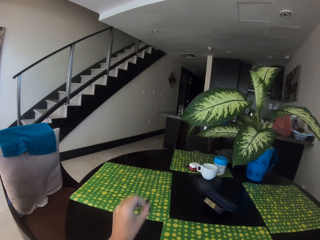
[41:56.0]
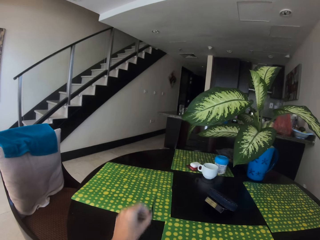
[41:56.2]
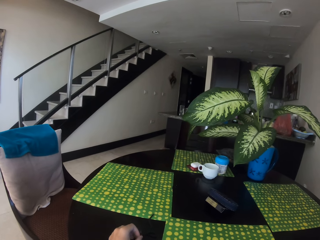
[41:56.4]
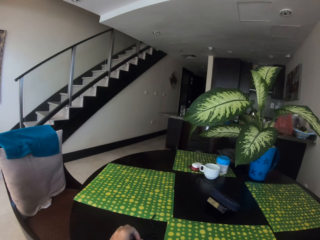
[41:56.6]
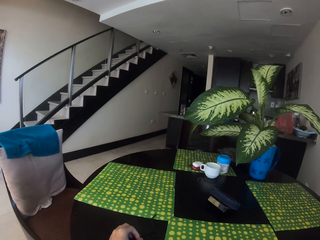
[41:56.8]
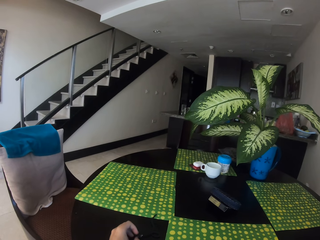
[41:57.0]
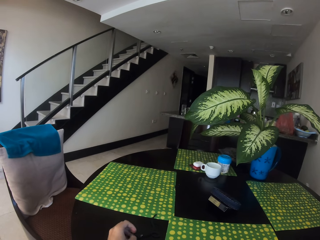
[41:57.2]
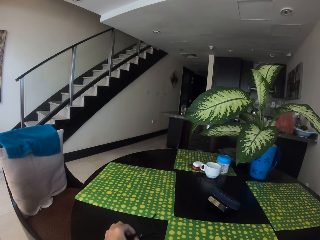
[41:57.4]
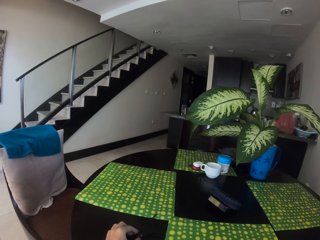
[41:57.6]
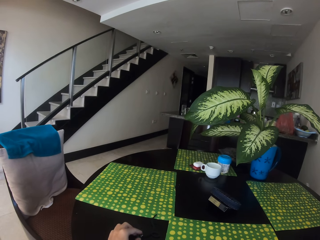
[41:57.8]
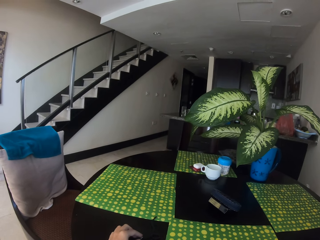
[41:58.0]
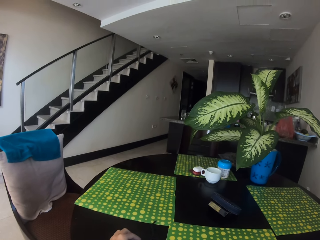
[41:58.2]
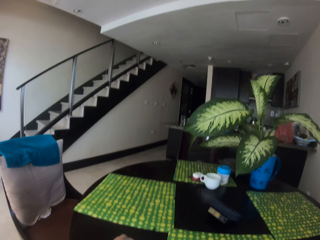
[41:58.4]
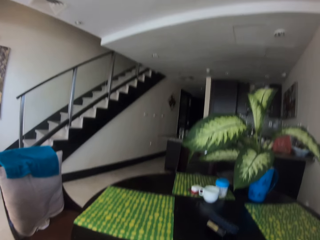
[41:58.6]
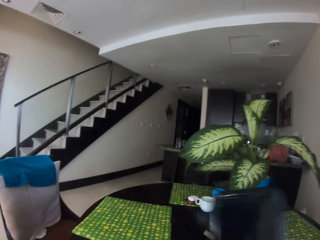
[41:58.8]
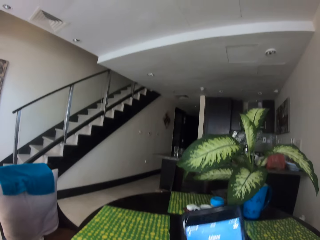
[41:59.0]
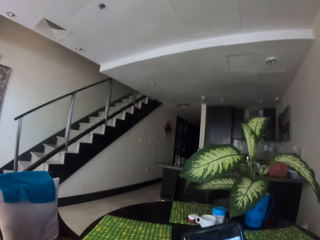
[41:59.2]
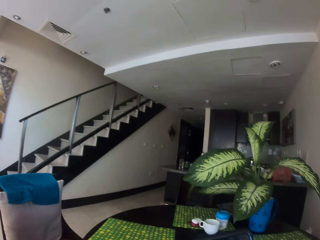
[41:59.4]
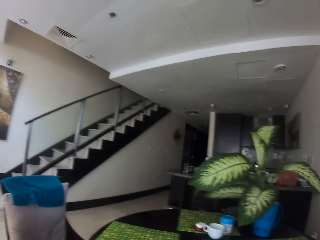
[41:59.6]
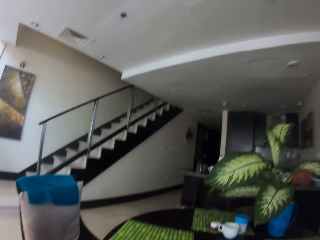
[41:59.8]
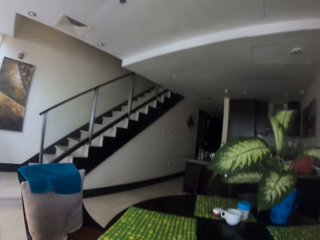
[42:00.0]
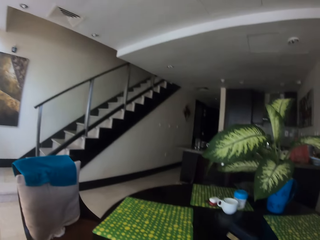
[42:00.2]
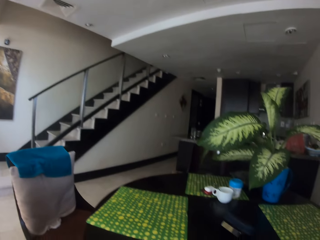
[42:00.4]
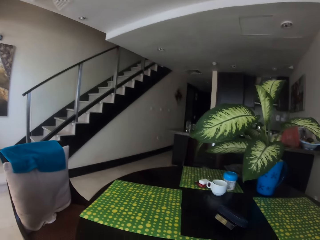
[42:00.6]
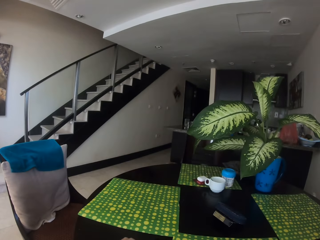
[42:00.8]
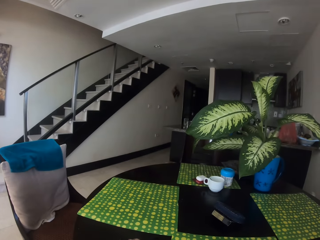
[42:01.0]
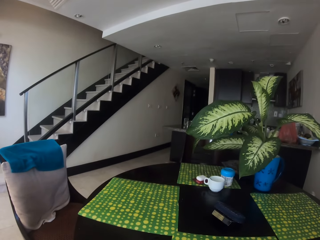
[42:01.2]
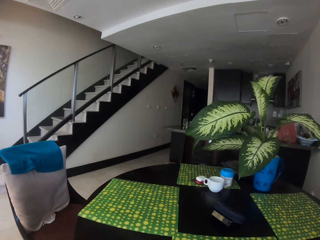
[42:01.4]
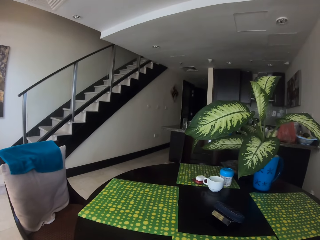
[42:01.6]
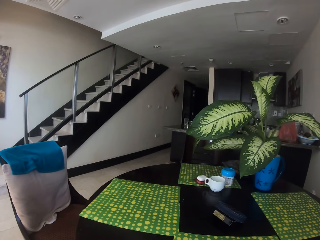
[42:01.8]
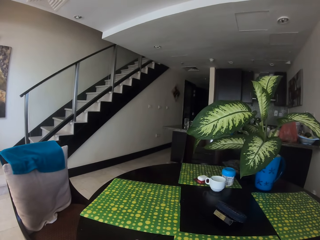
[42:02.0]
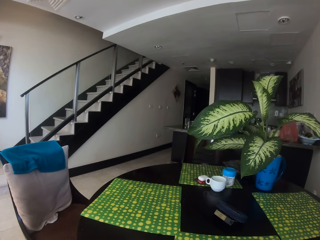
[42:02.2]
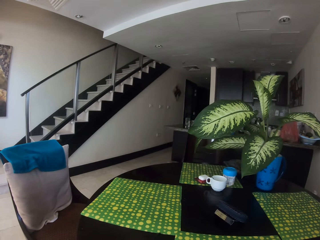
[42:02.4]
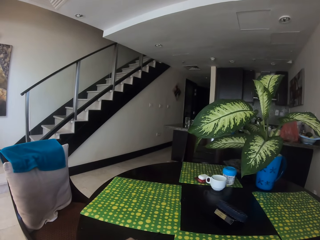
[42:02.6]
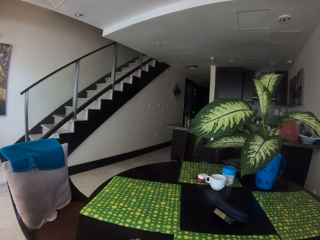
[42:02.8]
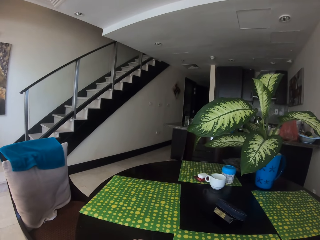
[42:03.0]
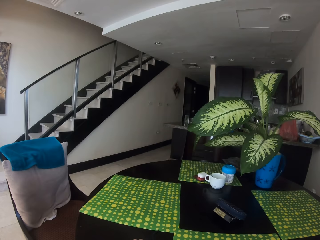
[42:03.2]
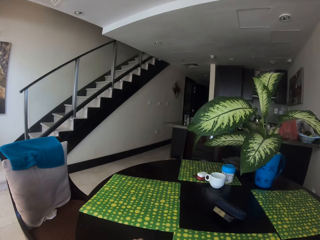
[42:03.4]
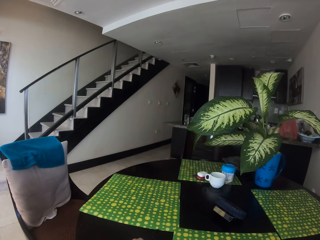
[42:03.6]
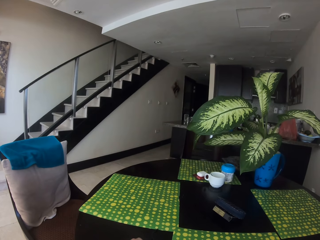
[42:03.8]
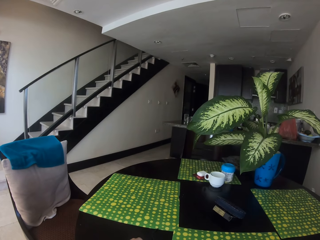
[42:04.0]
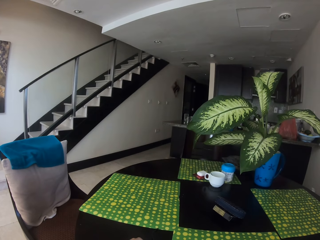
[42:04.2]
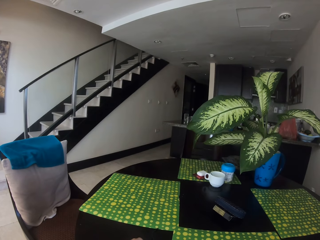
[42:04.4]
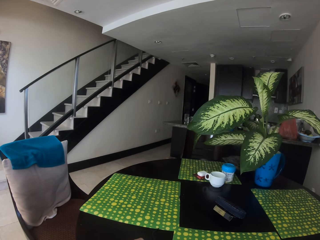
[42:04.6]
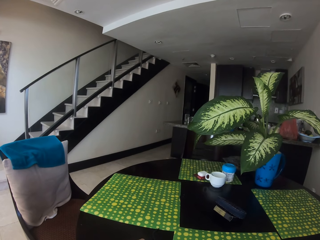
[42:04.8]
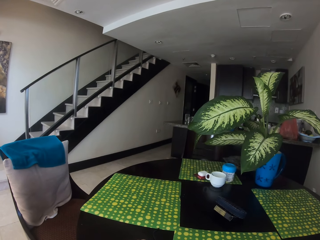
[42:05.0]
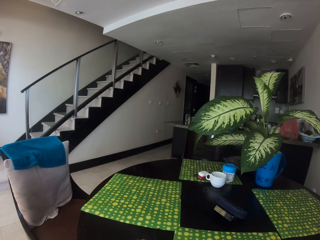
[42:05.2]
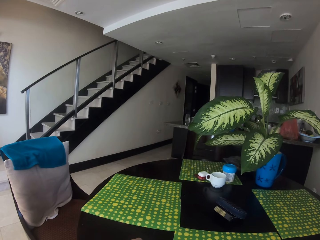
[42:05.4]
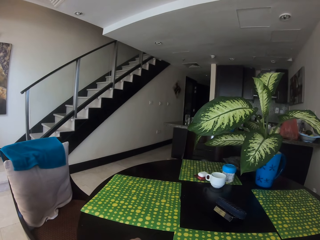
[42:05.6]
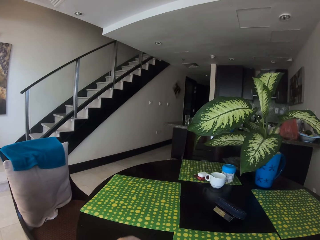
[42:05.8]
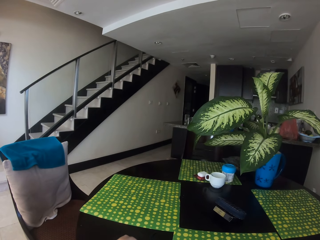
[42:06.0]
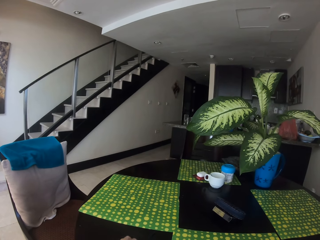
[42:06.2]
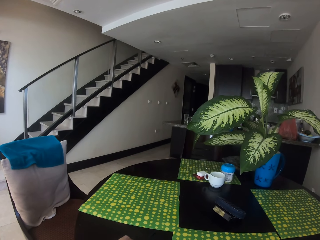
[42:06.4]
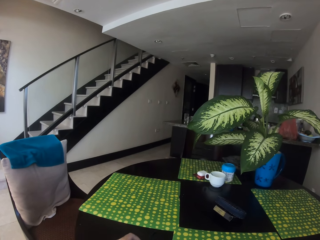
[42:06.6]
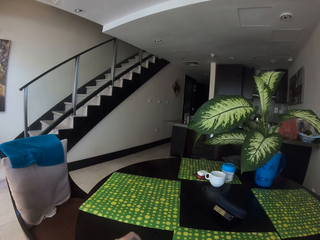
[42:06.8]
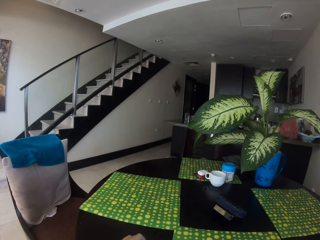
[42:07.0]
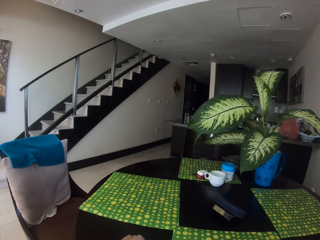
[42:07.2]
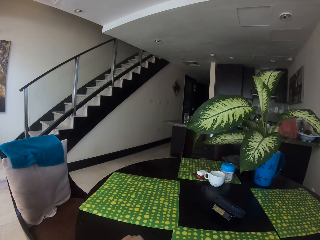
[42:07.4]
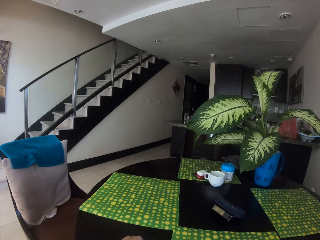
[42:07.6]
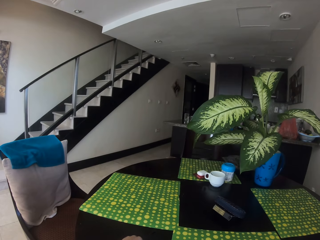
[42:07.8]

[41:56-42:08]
The camera wearer holds a phone.

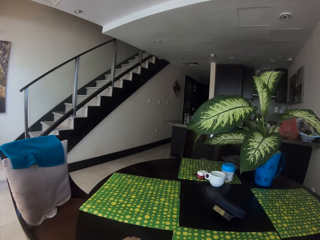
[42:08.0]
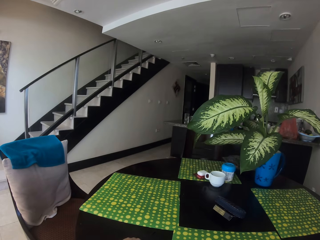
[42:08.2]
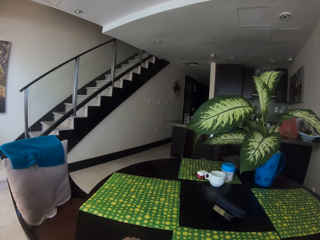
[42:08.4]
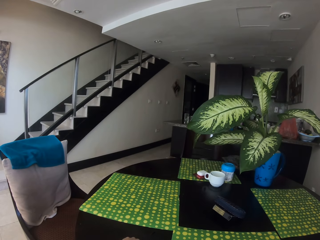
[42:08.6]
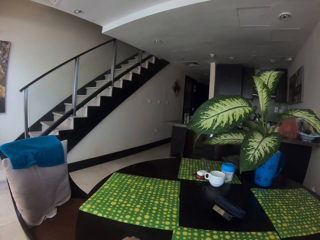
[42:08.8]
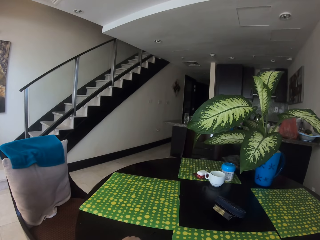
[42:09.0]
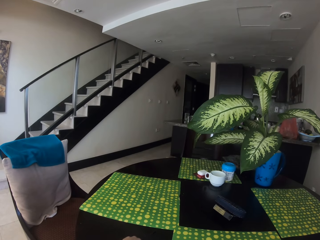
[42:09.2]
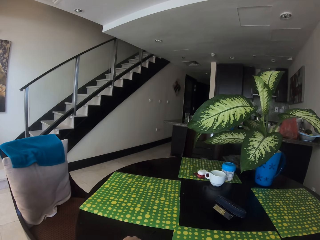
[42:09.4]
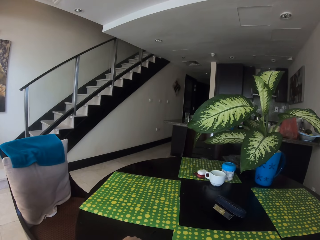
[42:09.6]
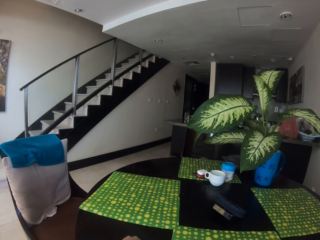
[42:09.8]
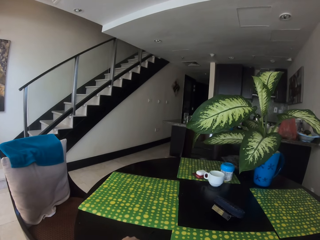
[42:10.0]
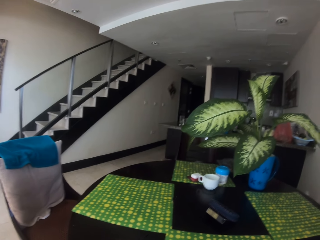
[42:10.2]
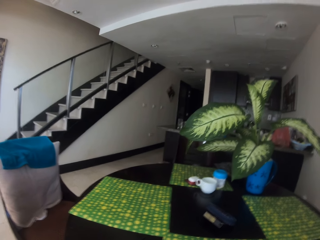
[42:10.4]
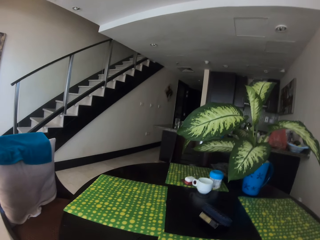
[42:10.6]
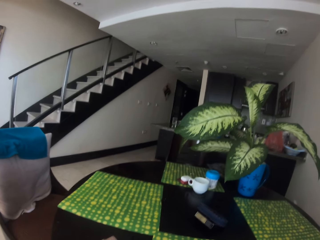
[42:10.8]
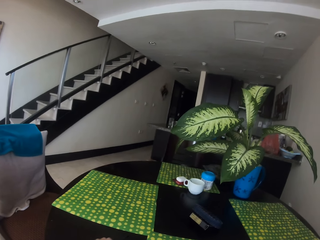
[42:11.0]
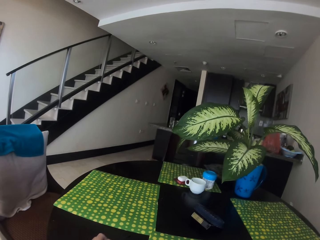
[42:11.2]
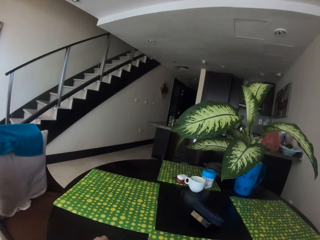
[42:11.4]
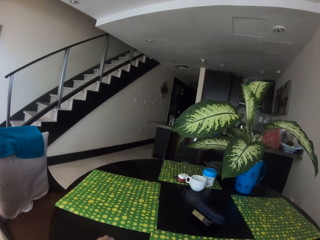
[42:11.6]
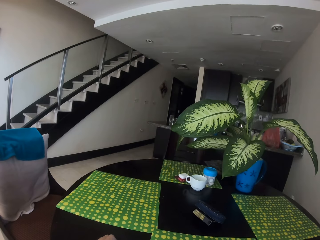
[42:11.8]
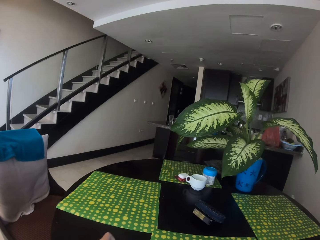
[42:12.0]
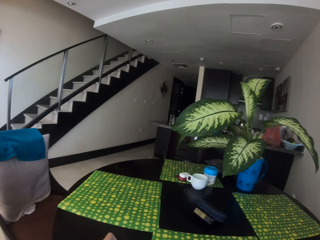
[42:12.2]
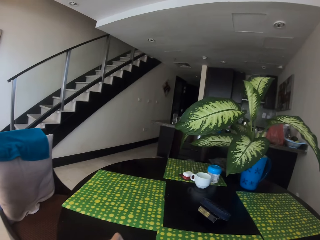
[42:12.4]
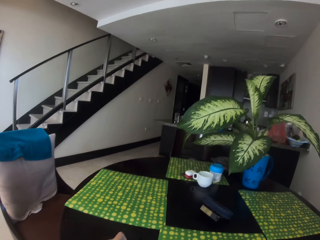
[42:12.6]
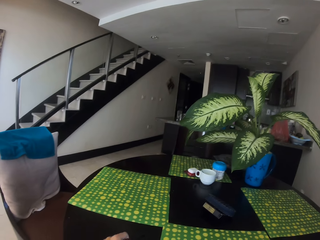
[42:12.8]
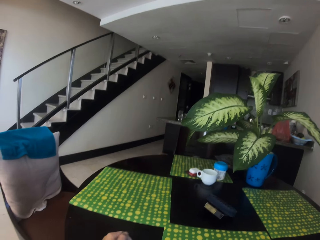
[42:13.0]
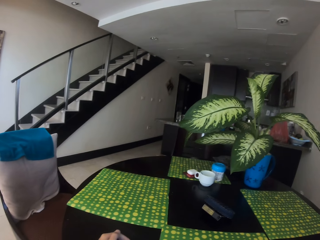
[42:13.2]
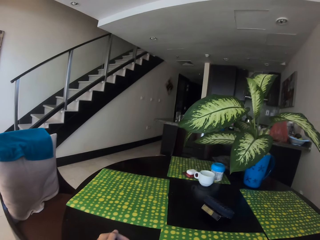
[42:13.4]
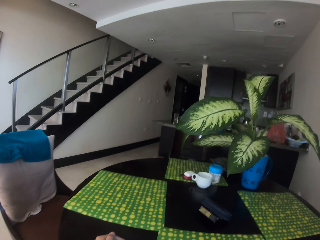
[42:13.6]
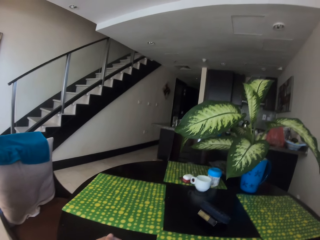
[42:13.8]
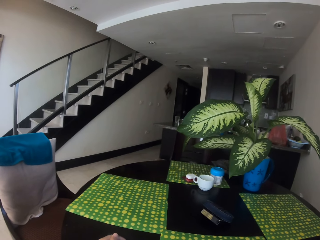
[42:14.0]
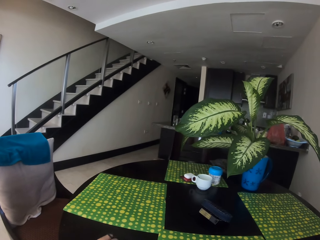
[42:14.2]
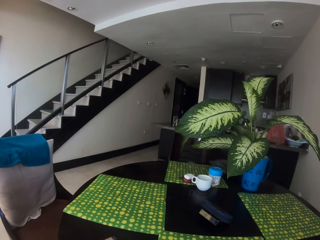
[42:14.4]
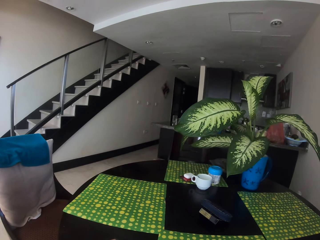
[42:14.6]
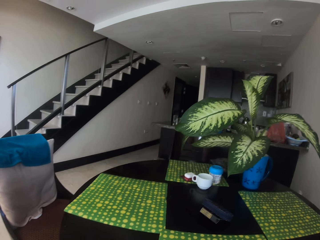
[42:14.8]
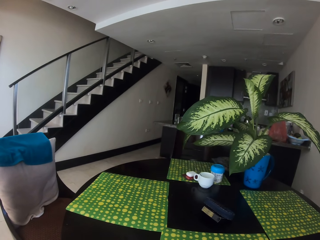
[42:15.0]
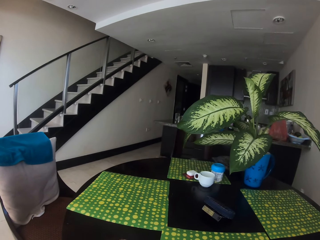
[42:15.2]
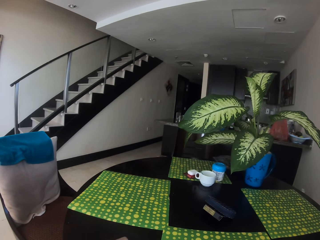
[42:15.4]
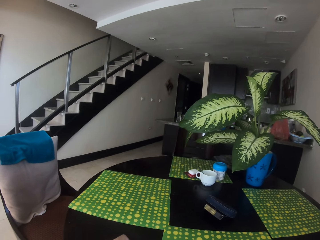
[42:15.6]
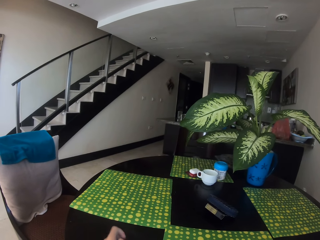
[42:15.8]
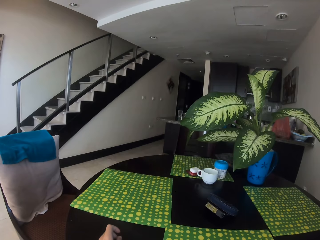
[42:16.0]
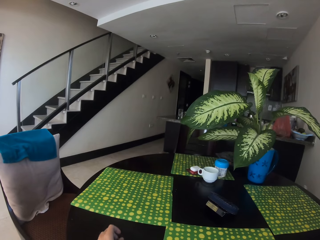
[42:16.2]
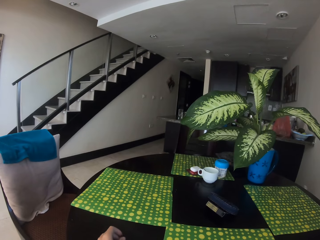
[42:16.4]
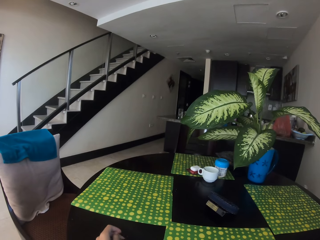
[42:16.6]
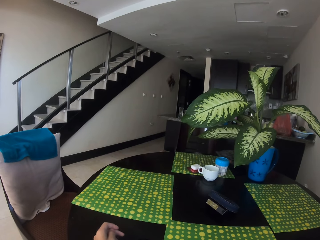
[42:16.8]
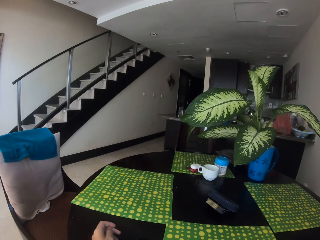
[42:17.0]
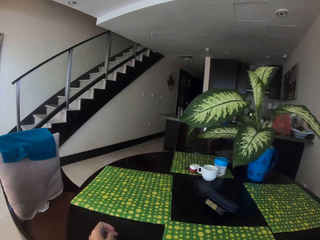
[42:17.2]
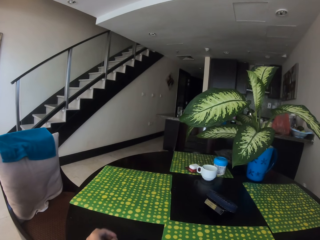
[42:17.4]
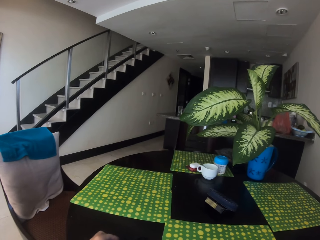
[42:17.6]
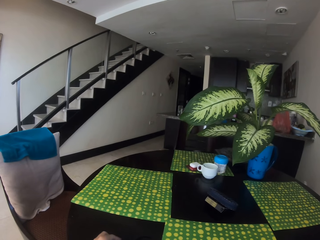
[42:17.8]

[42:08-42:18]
The camera wearer looks around the room. They hold something.
